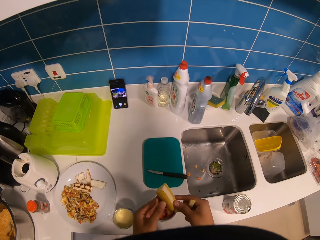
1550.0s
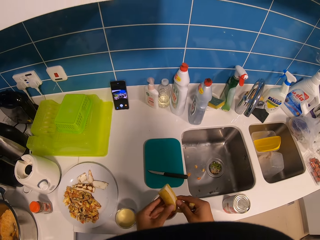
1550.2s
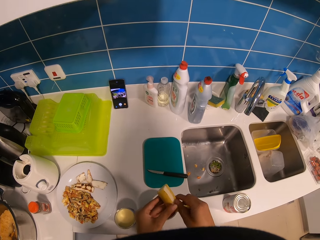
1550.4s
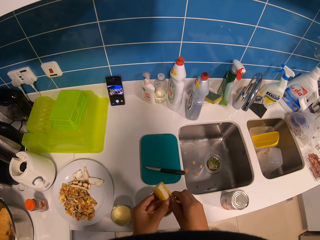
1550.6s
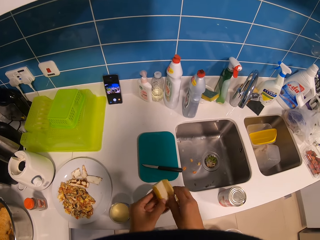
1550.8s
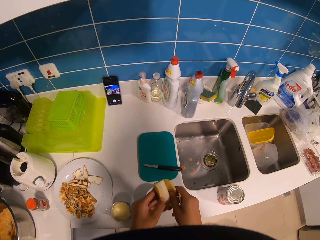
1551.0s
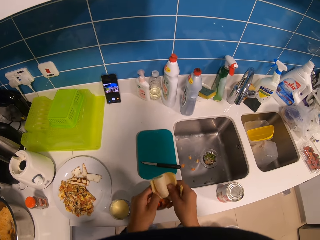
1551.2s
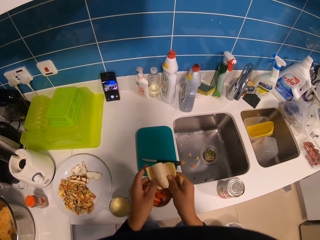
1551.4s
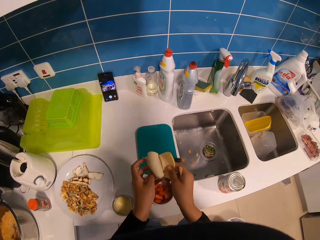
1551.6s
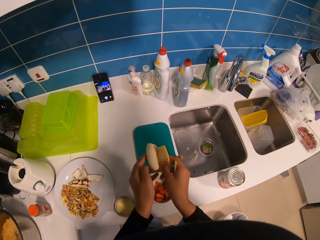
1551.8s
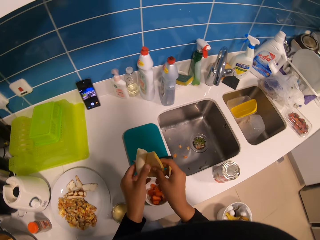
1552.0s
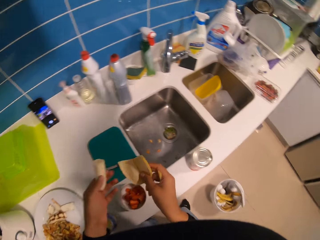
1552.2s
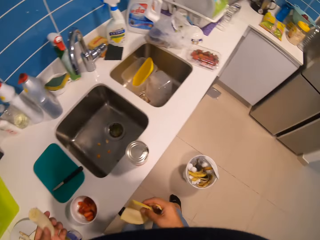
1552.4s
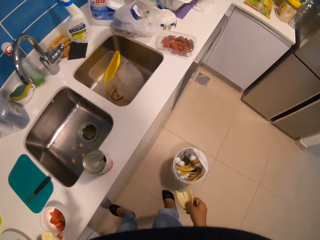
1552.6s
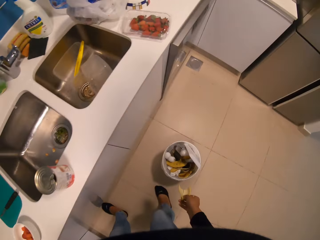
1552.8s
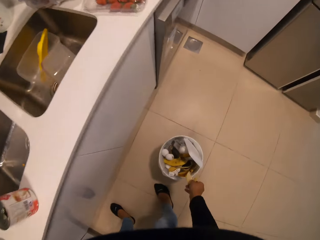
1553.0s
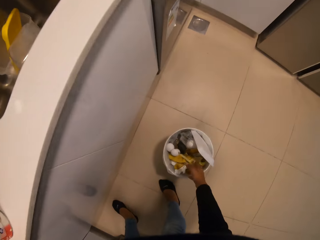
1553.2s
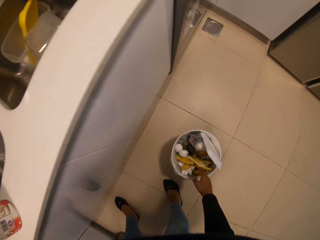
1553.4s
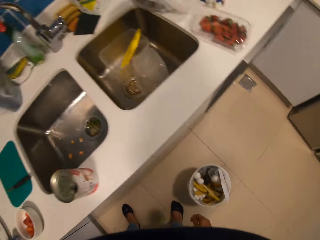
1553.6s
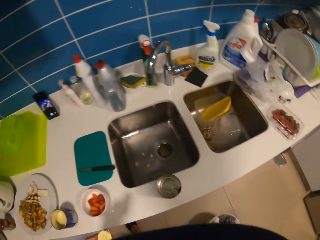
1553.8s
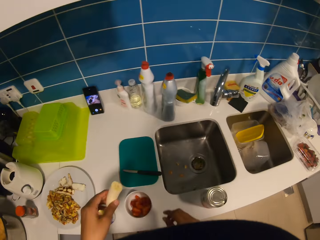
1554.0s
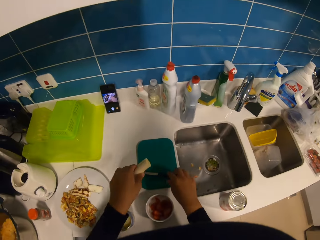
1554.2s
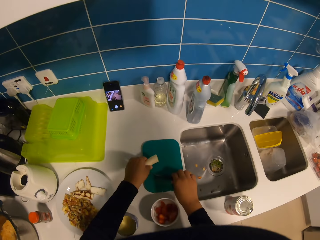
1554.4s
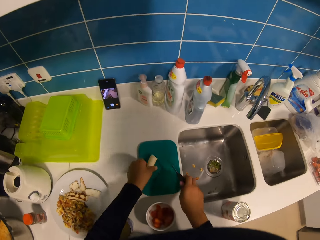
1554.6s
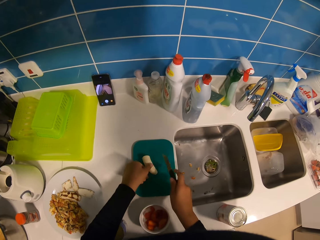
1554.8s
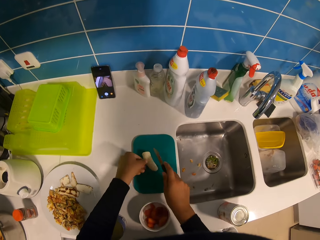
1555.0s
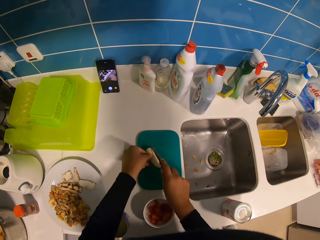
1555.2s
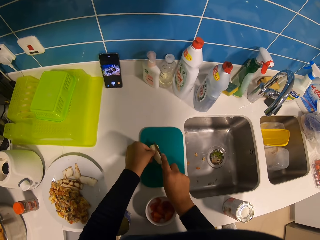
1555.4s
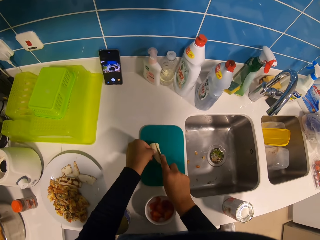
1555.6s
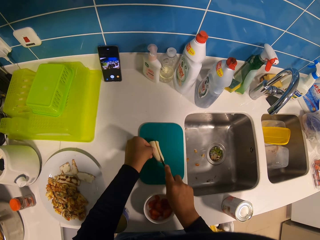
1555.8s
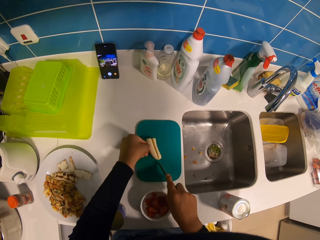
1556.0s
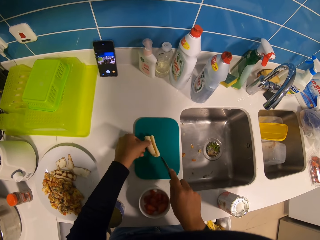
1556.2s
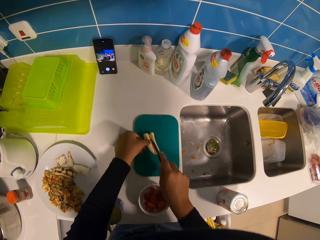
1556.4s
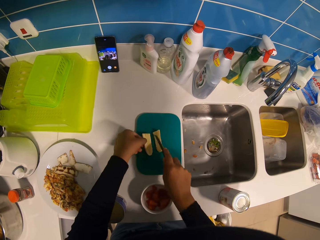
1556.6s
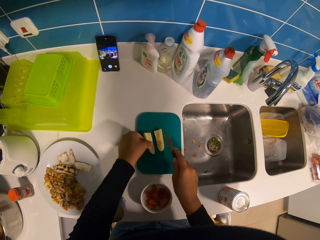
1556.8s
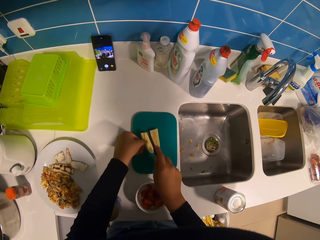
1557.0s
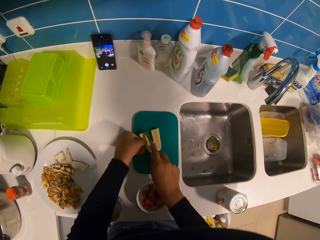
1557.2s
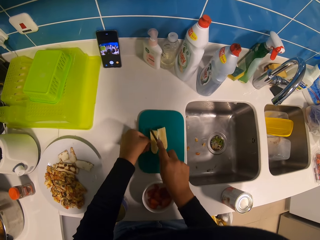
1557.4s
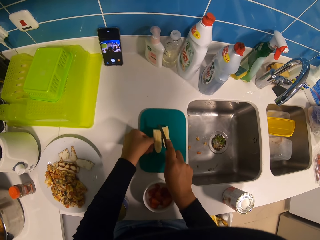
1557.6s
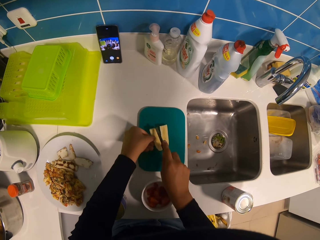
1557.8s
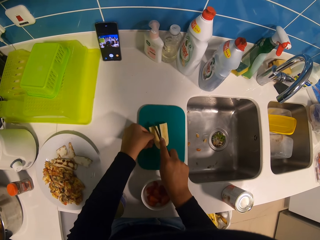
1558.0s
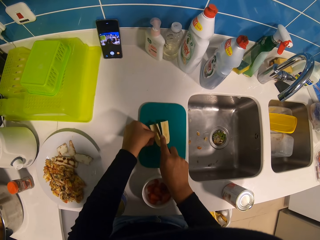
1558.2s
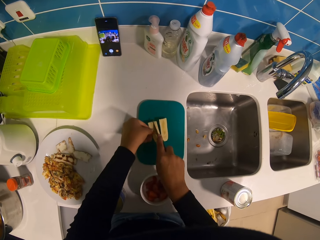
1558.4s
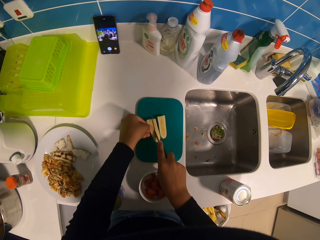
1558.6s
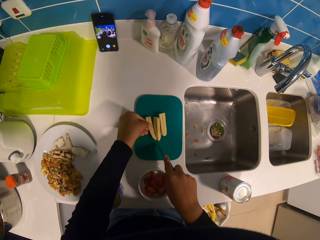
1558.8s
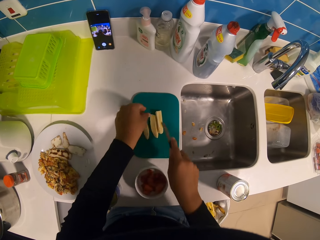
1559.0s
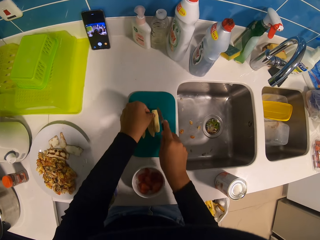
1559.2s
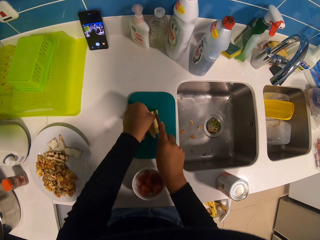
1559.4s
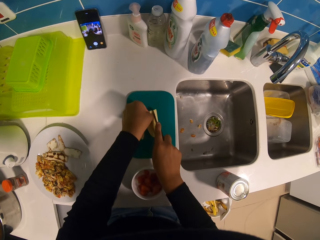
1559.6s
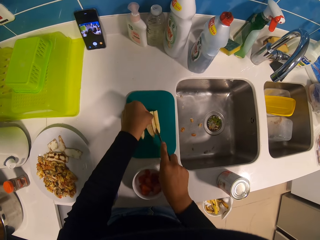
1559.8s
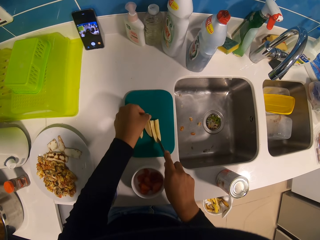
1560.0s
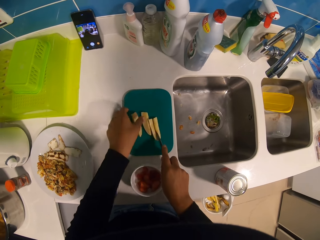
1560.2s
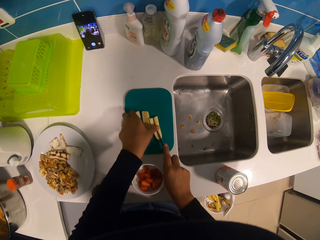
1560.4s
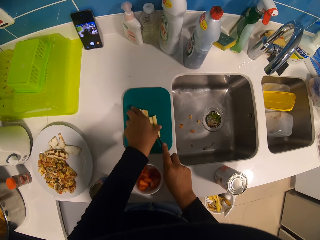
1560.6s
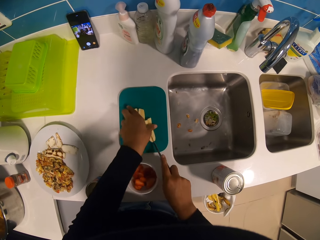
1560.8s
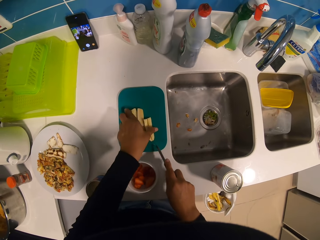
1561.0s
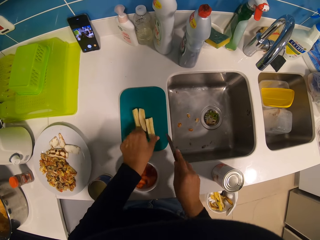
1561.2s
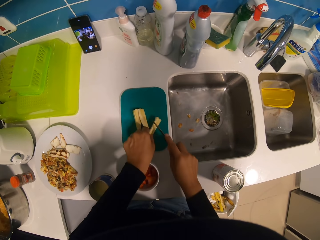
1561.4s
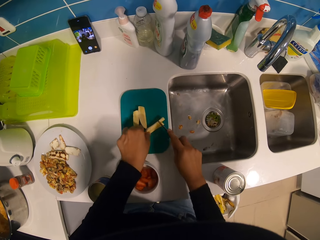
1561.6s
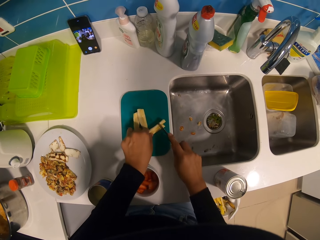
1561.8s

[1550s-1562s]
The camera wearer puts the banana peel in a trash bin. They move in the kitchen. They pick up the knife. They slice the banana.

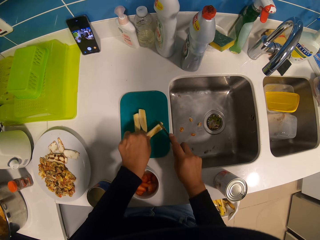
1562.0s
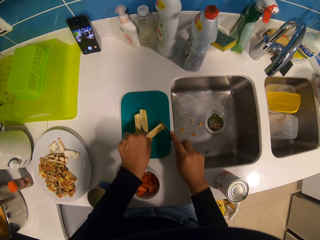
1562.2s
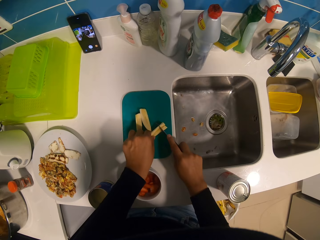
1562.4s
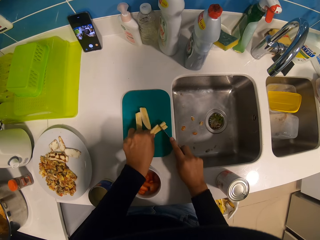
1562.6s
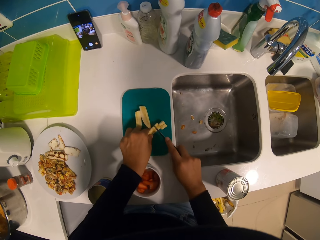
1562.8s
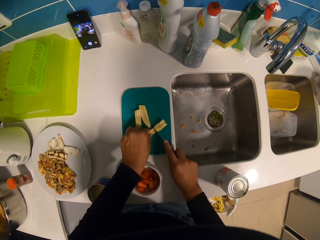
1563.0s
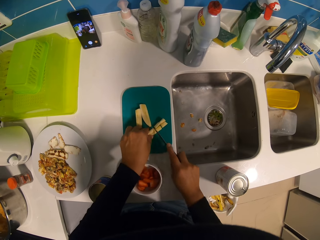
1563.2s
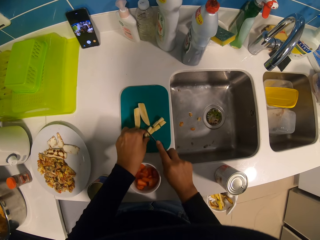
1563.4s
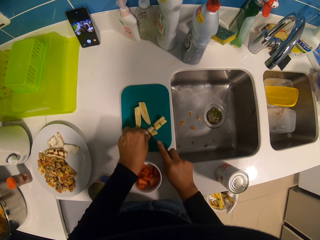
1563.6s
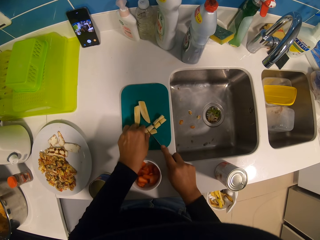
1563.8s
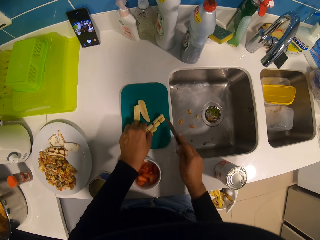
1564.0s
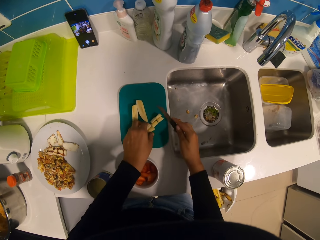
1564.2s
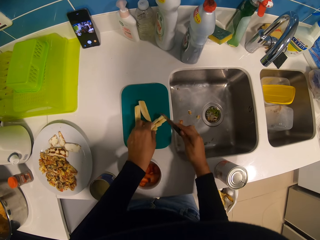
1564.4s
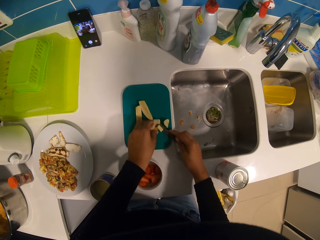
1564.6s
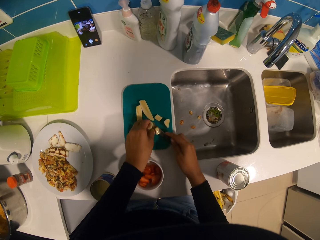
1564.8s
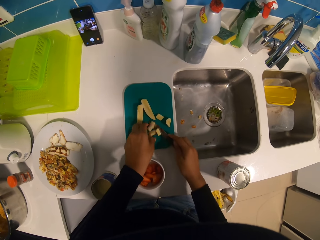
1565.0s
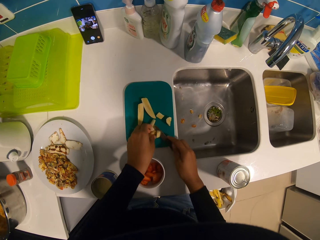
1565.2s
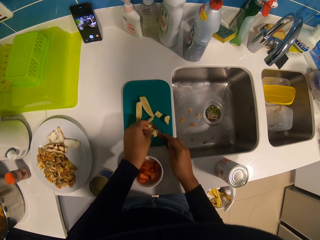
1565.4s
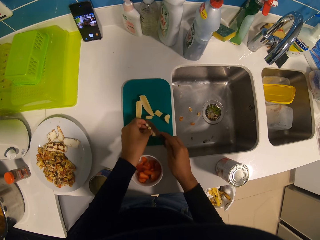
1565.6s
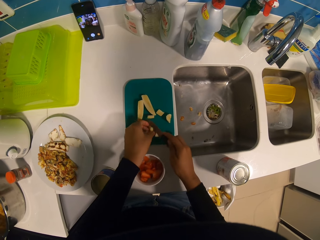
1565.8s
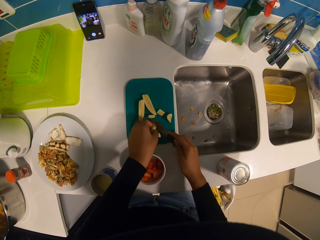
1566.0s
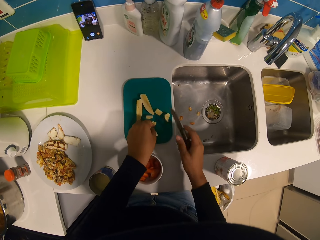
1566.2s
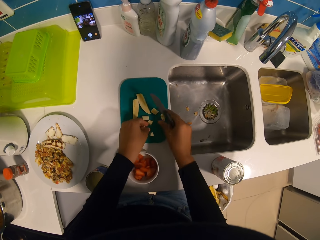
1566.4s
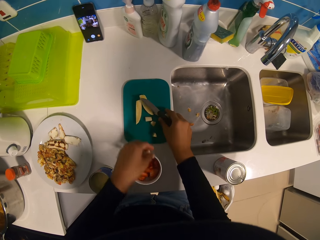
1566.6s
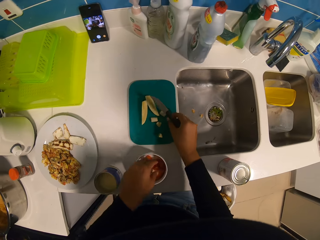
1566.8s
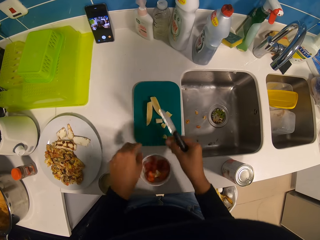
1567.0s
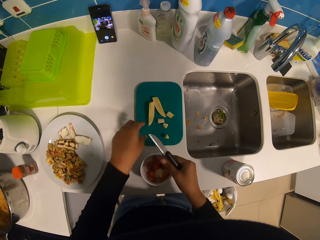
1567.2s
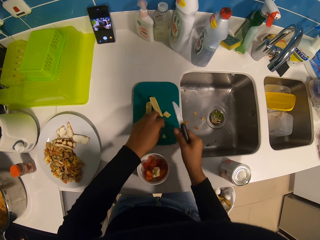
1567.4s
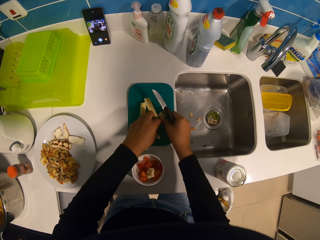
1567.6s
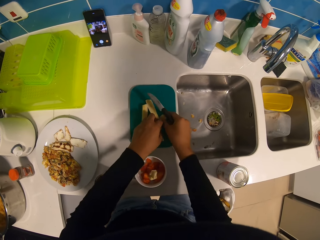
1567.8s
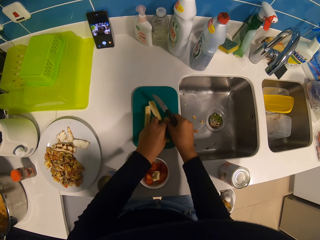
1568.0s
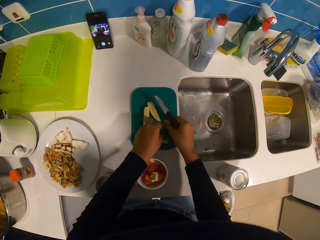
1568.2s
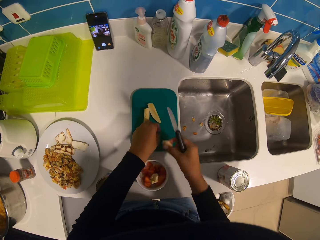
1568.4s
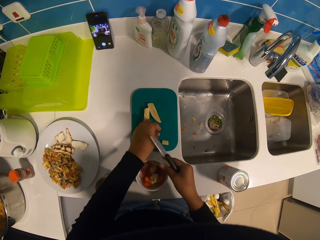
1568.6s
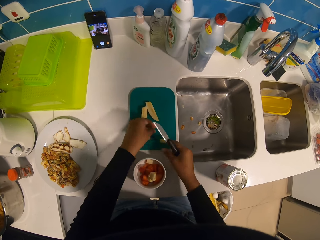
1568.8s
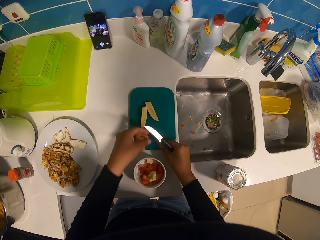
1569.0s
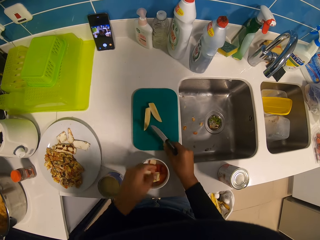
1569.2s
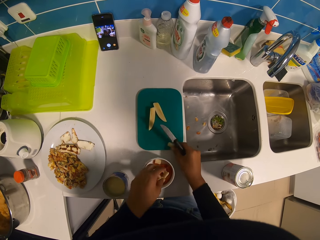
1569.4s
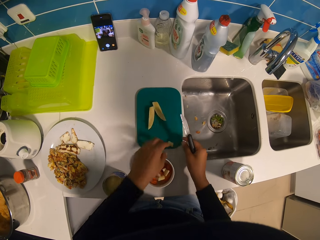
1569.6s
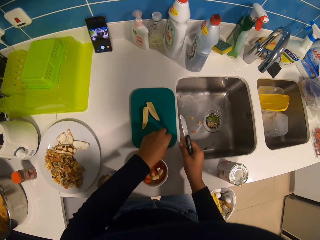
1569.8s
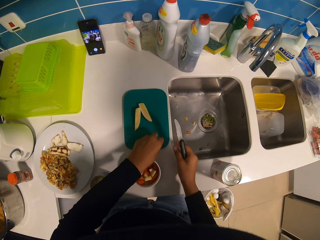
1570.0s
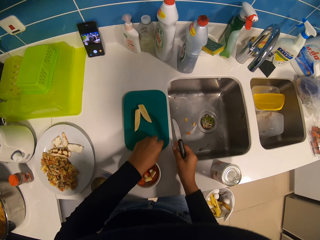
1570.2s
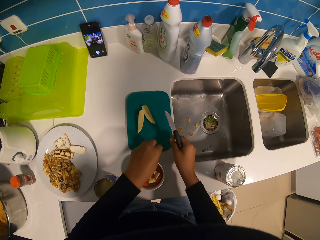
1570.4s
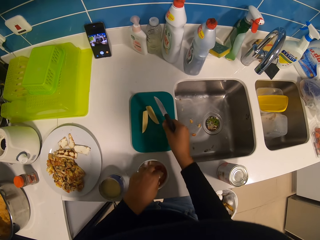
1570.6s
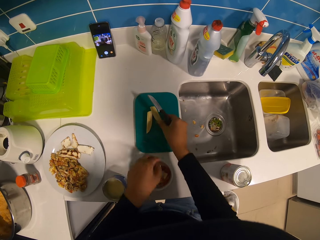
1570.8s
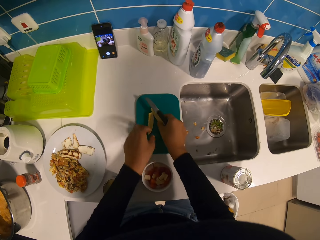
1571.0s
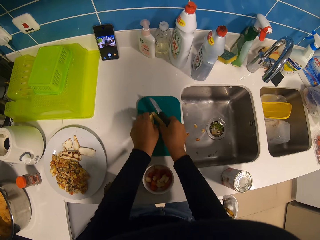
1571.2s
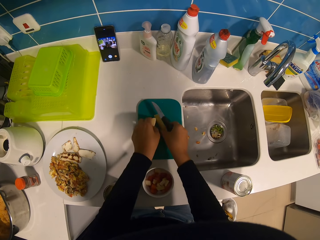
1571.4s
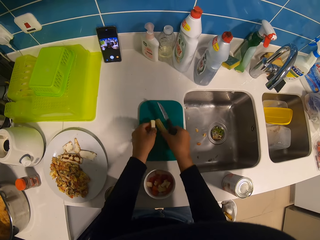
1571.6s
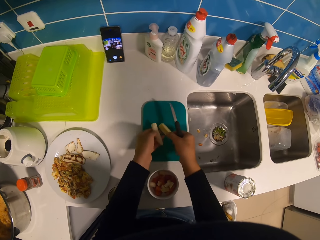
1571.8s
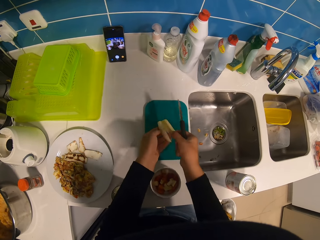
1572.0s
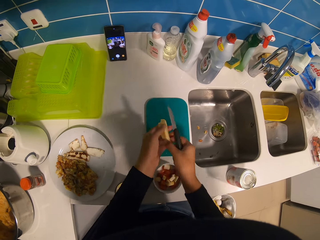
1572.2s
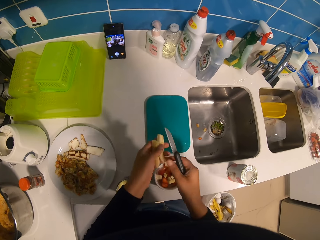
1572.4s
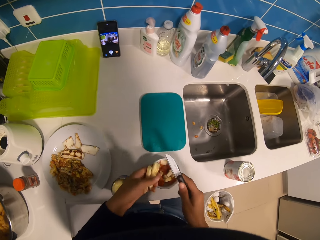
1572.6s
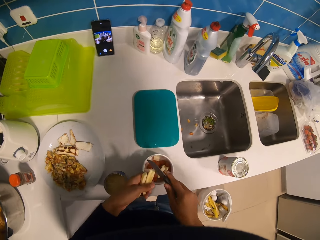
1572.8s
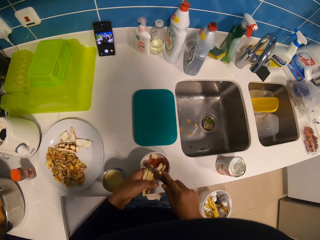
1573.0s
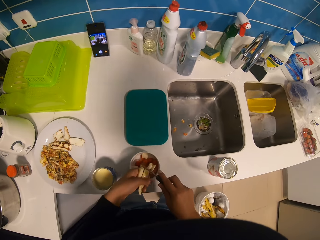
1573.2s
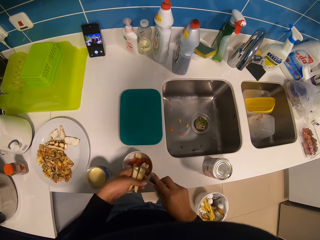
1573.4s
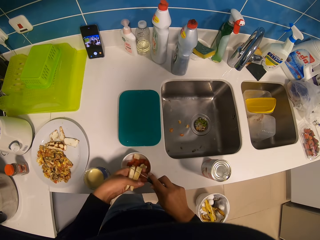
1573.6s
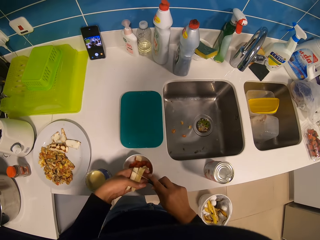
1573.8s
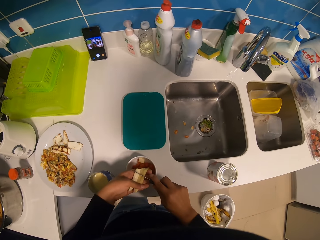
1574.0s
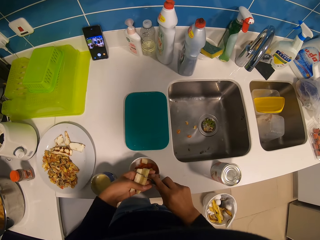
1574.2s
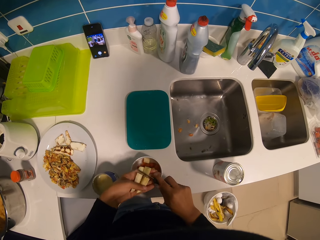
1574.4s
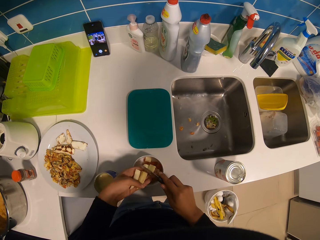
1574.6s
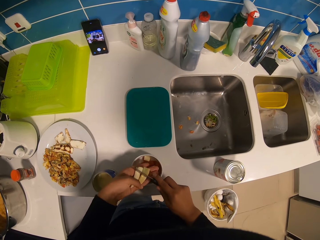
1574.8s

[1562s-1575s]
The camera wearer picks up the banana. They place the banana in the bowl. They pick up the banana. They place the banana in the bowl. They pick up the banana. They place the banana in the bowl. They pick up the banana. They slice the banana.
